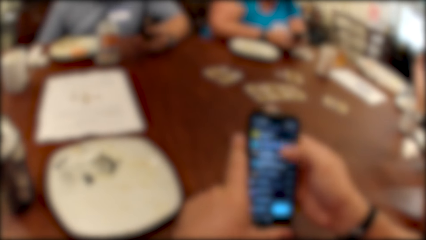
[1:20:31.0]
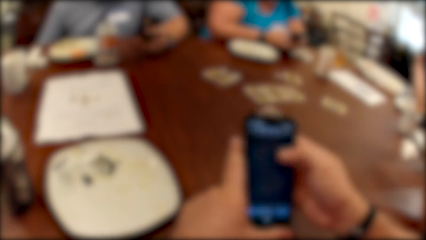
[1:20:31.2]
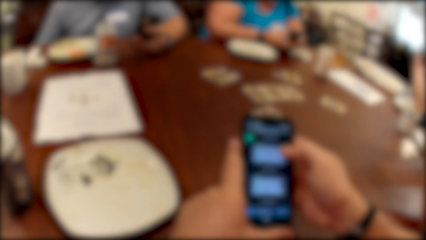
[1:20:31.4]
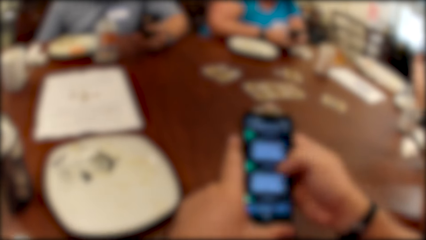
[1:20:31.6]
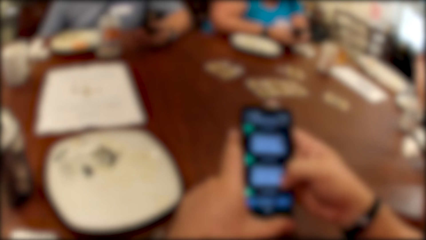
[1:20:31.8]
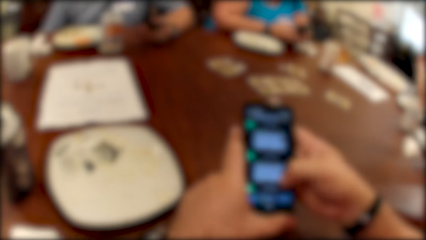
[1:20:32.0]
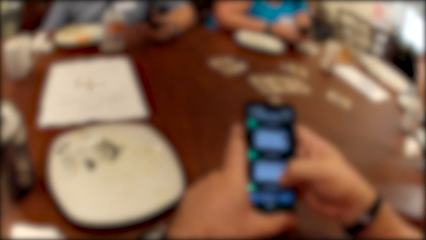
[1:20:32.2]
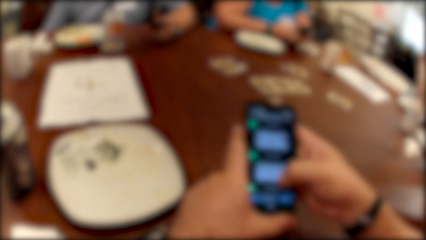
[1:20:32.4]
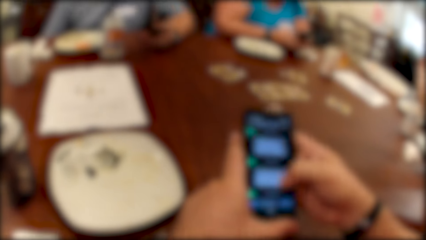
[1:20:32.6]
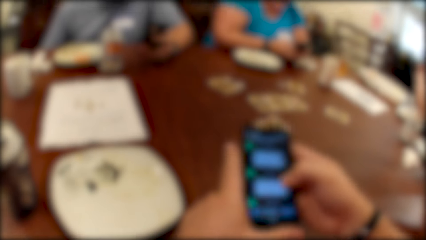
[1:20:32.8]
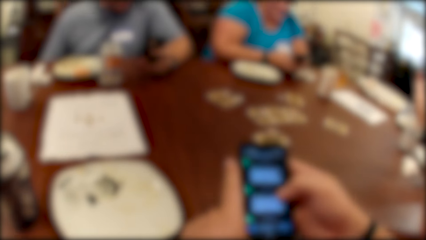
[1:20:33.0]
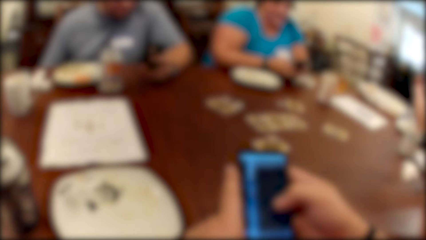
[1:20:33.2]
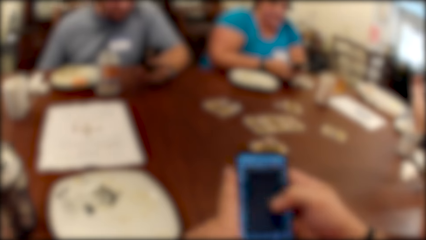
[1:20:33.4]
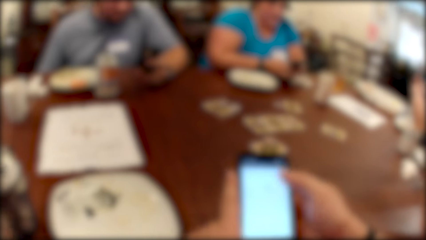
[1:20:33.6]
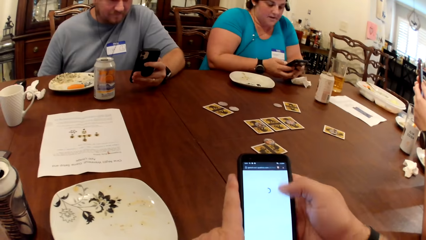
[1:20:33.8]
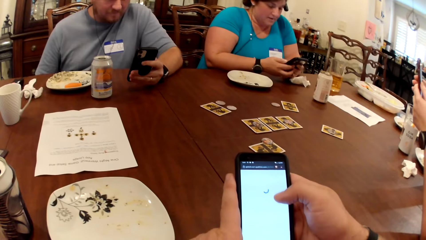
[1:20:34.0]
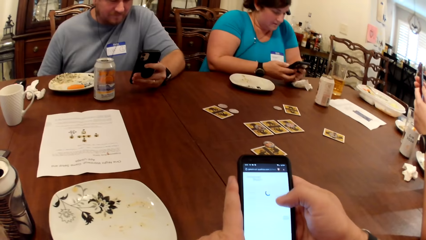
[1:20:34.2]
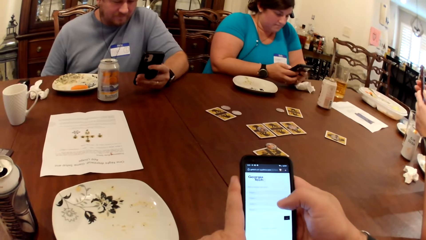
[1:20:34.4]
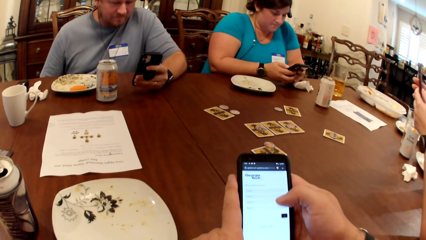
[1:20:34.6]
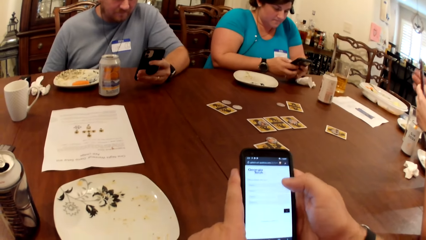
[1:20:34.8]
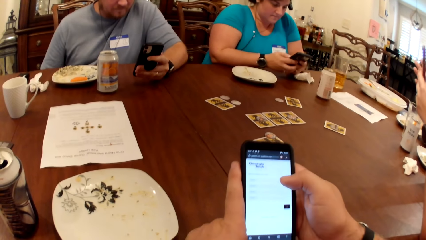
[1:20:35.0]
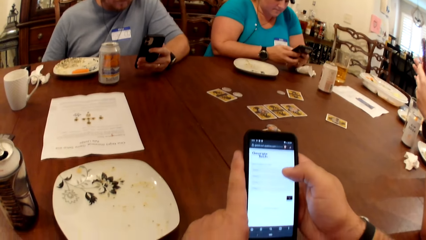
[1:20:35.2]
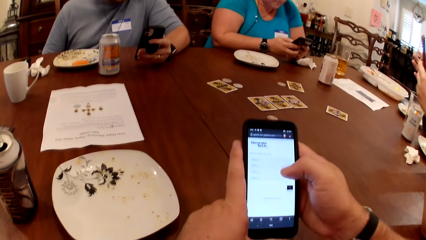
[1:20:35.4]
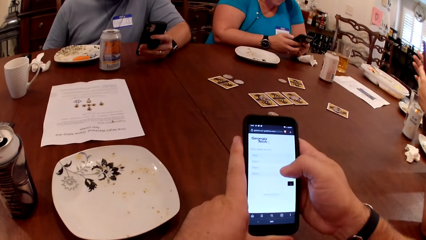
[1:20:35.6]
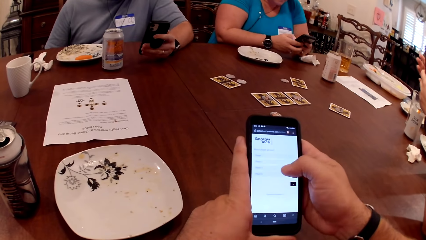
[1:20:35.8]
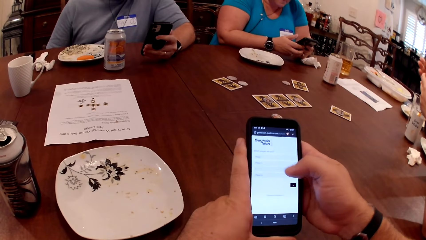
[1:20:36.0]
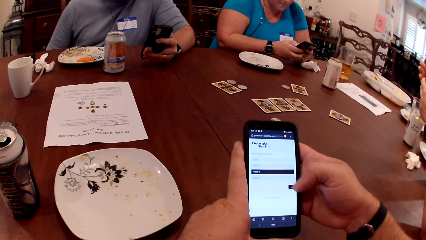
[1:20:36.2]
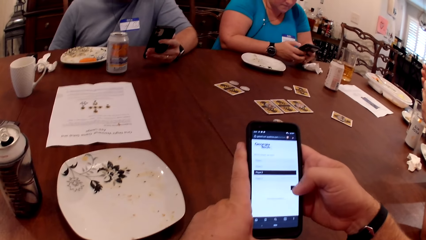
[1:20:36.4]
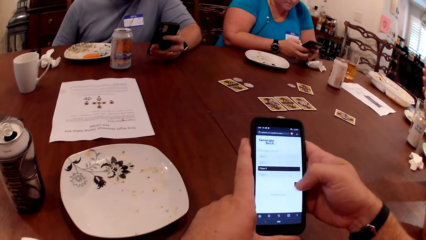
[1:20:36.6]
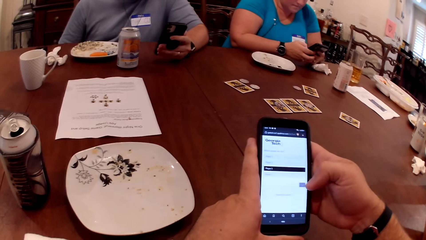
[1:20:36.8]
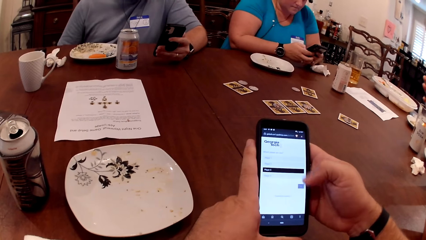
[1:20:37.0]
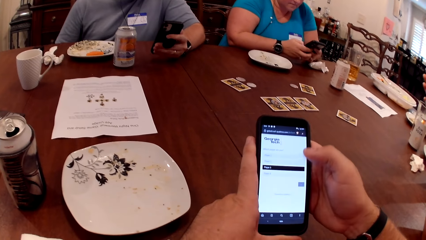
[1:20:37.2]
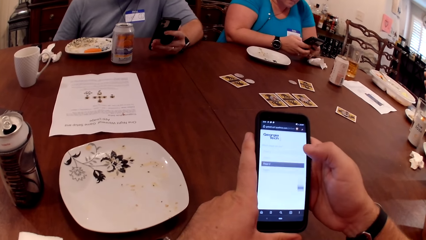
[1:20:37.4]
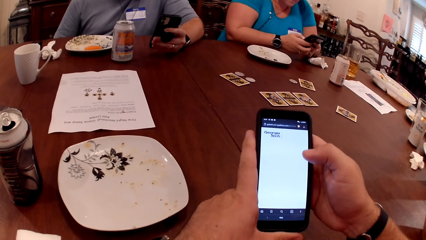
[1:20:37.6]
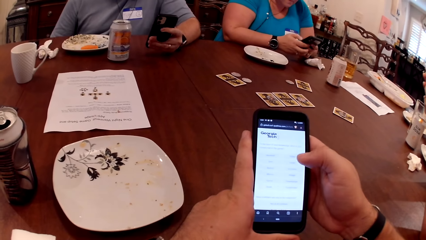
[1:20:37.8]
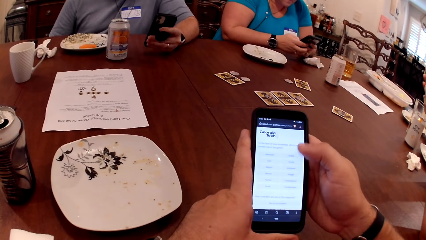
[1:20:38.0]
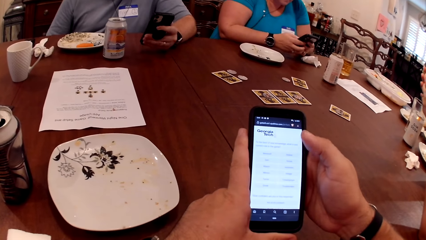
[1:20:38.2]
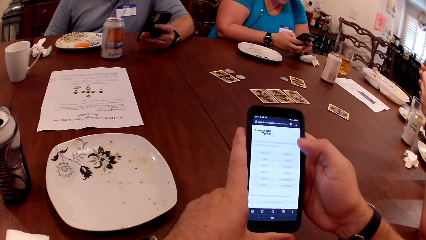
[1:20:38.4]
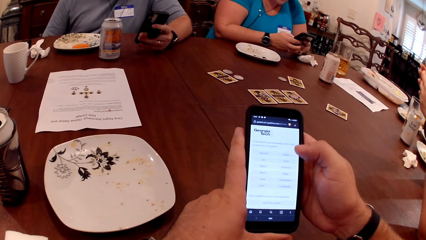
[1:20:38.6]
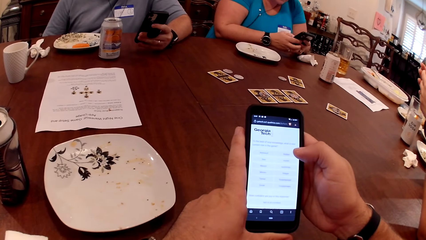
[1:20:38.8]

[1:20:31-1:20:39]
A woman operates a phone with both hands.

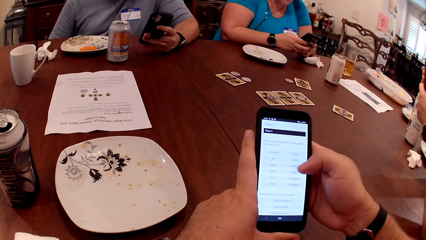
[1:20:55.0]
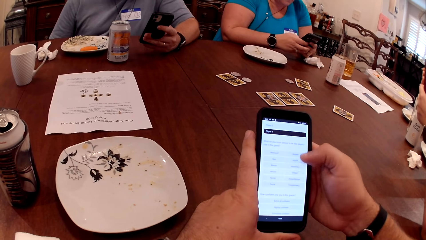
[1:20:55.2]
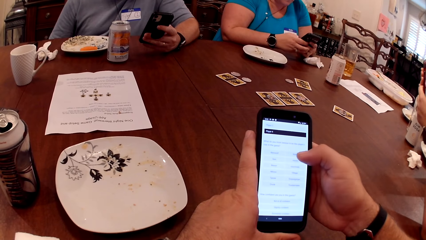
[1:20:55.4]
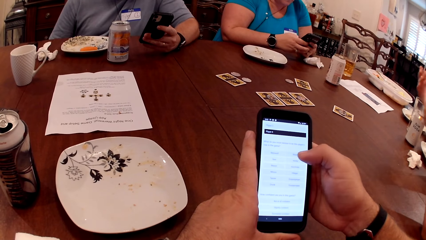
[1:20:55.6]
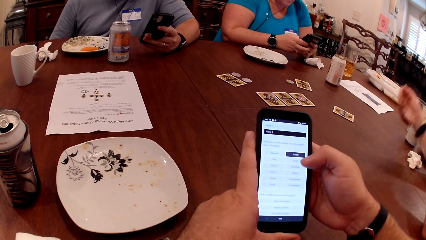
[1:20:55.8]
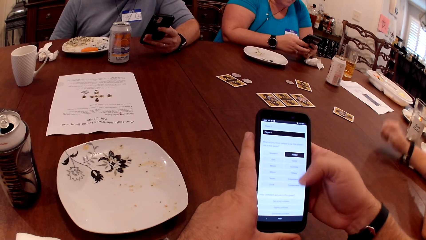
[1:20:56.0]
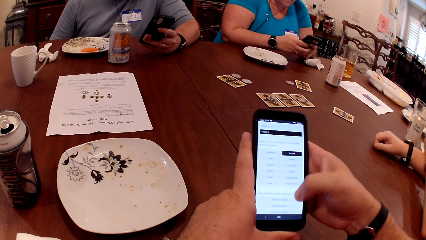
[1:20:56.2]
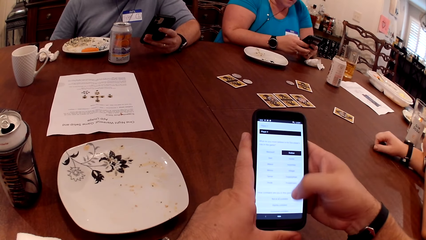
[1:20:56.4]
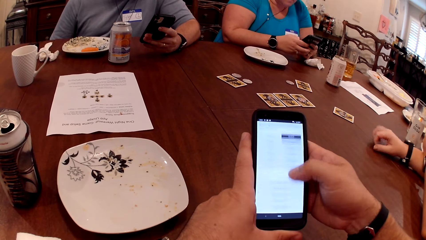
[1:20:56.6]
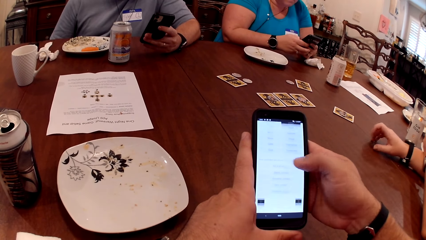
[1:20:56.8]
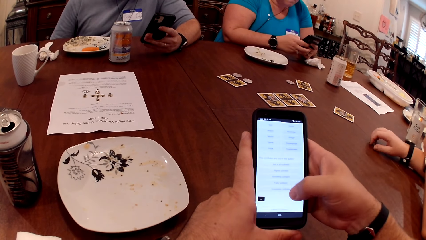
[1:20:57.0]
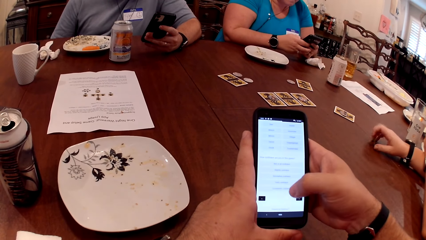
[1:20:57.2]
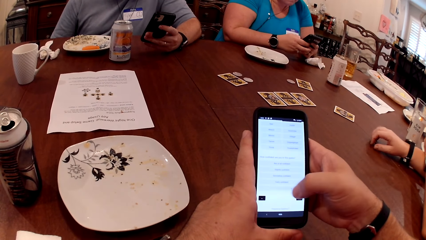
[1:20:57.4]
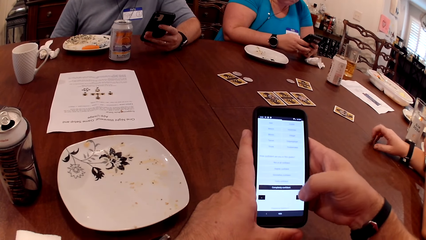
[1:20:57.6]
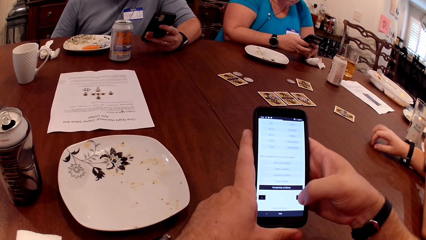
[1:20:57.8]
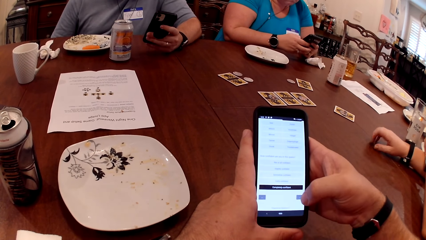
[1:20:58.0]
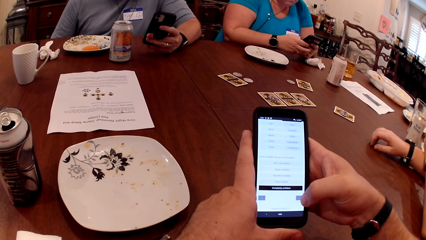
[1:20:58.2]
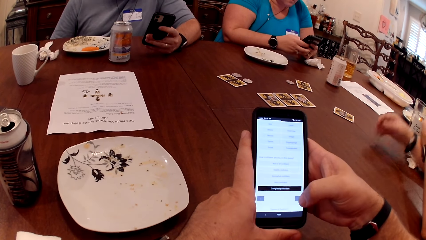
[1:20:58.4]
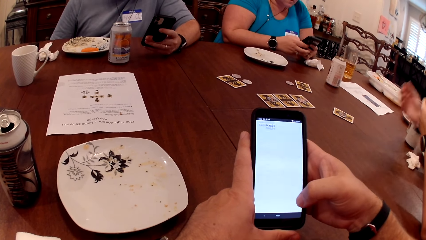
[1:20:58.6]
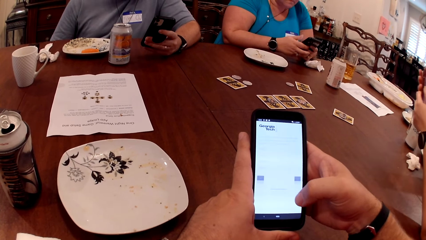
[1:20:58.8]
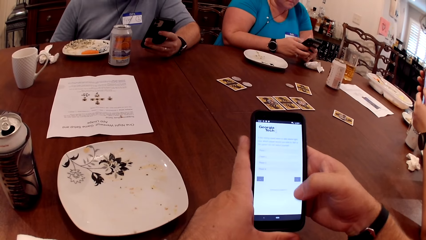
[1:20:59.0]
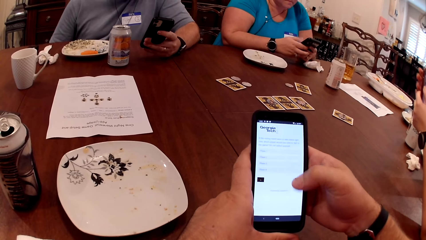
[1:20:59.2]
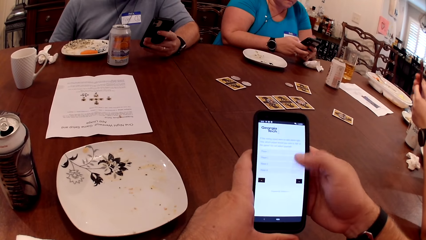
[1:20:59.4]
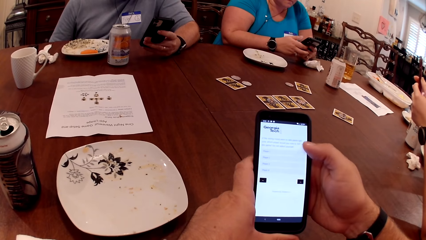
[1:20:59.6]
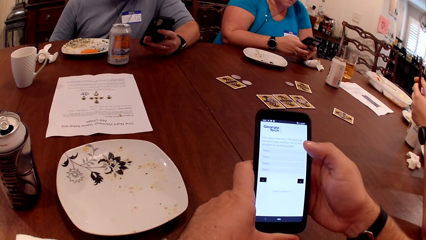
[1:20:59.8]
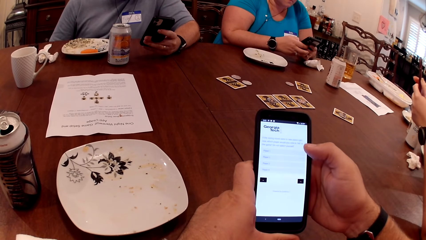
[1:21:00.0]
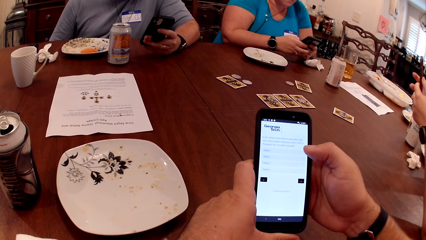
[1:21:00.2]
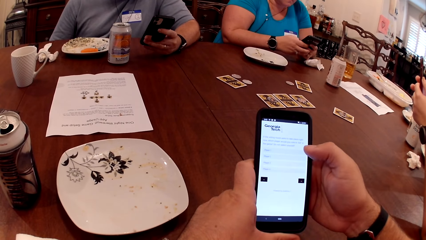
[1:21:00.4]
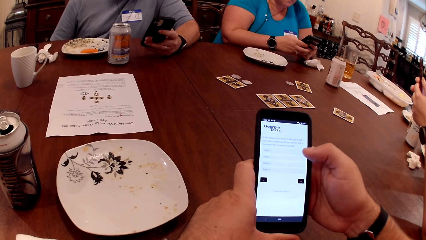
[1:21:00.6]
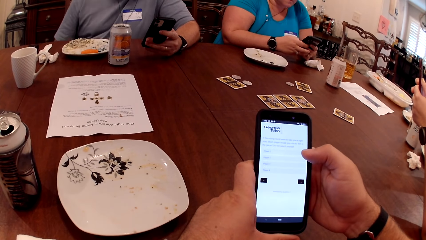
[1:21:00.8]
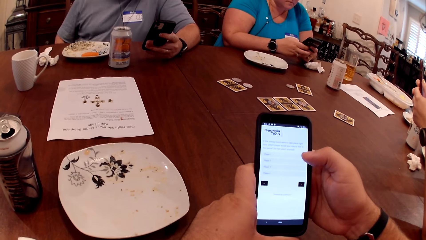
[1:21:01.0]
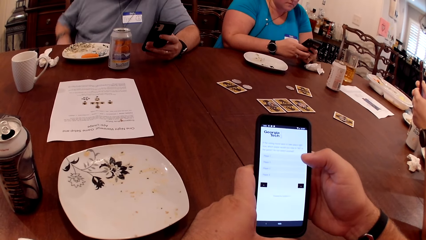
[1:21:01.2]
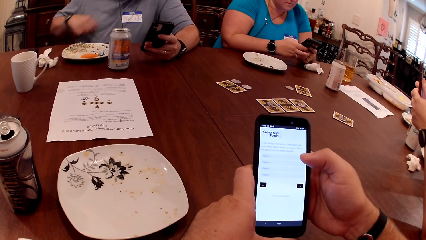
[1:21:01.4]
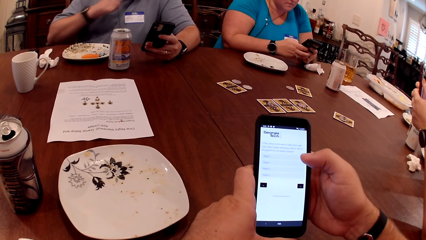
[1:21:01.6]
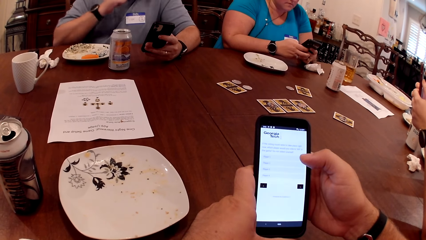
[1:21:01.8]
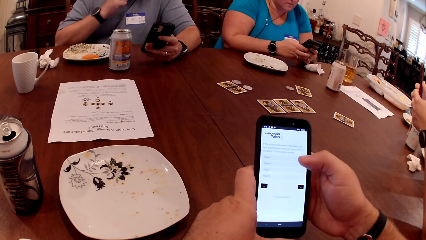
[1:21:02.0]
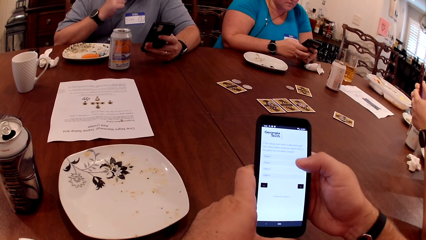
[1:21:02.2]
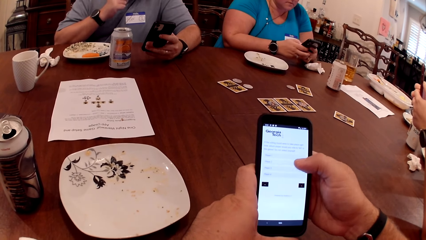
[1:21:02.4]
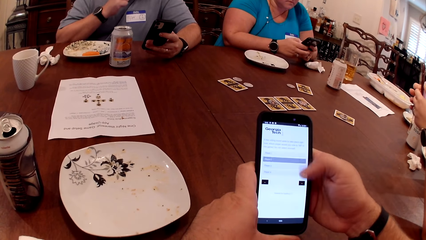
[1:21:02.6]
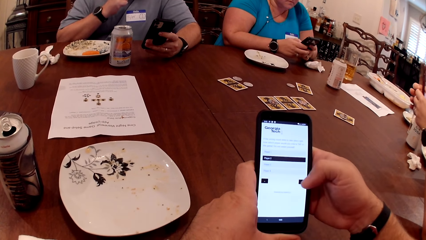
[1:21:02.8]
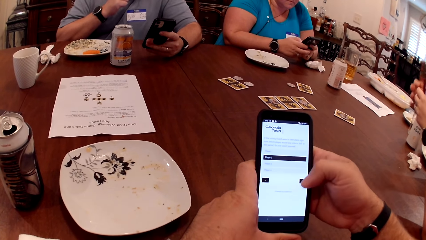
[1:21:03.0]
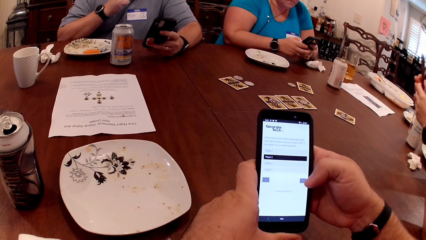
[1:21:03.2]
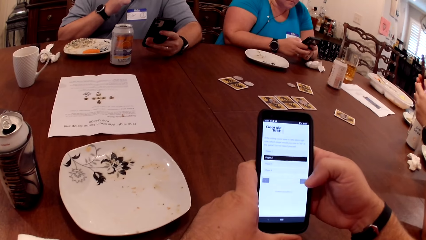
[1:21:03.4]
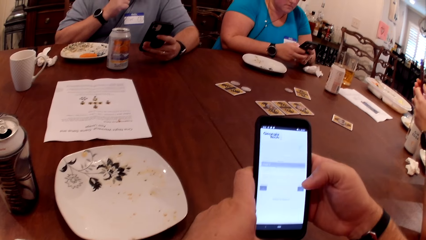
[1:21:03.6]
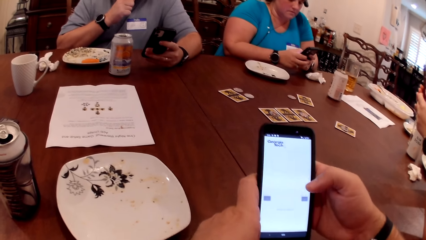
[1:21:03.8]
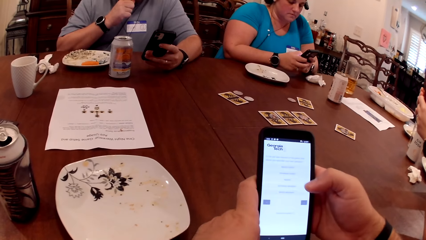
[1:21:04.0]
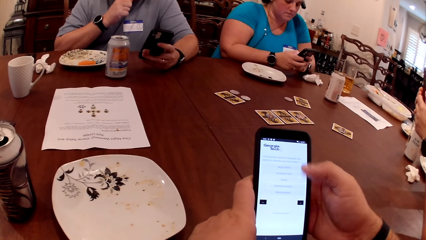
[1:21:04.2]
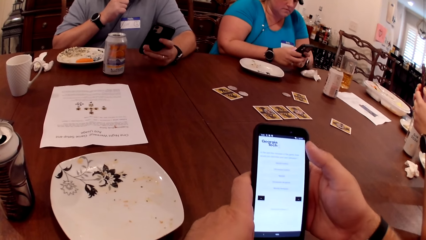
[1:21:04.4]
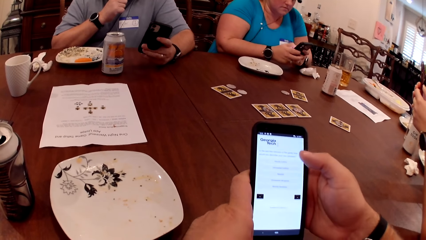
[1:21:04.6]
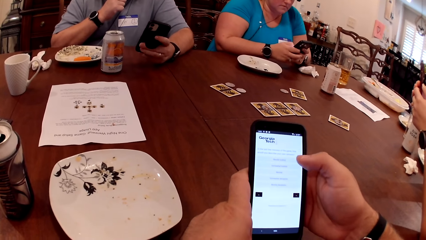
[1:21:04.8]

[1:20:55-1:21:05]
A woman drums her right hand on the table. The woman operates the phone with both hands.
